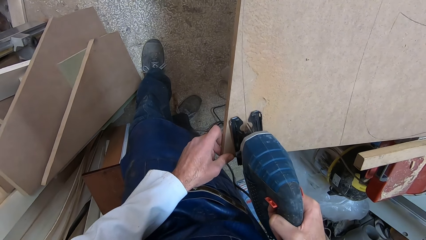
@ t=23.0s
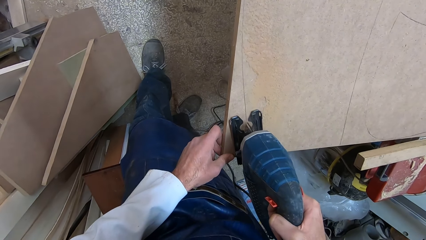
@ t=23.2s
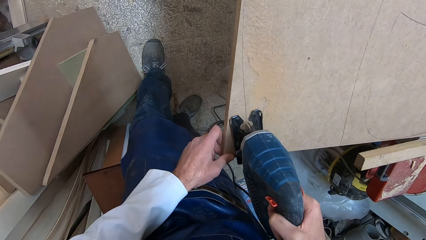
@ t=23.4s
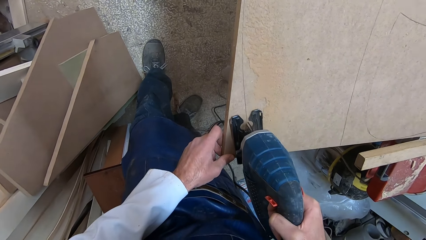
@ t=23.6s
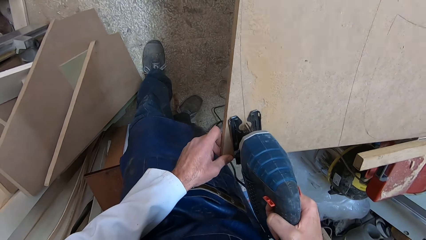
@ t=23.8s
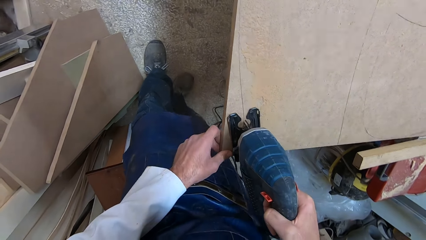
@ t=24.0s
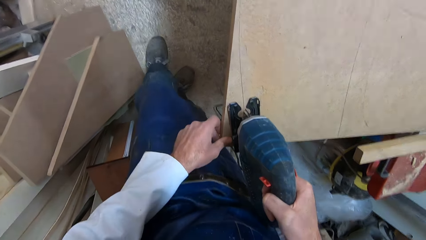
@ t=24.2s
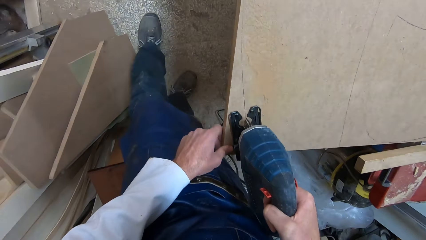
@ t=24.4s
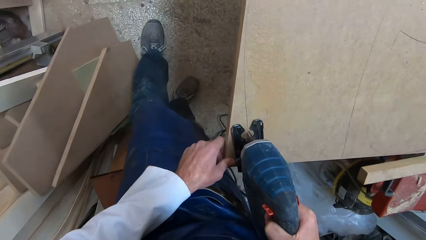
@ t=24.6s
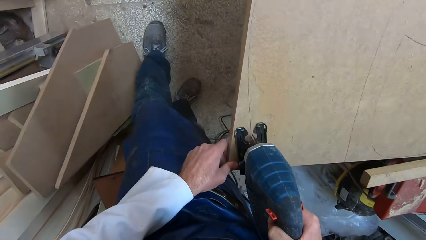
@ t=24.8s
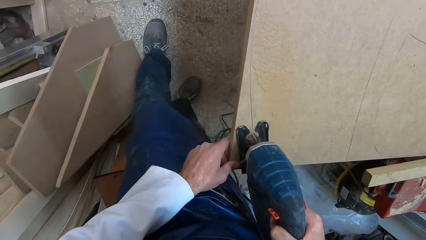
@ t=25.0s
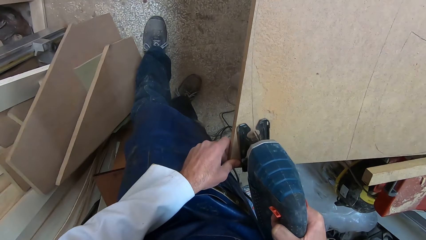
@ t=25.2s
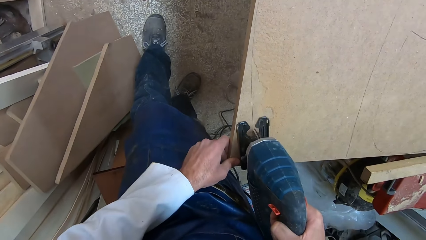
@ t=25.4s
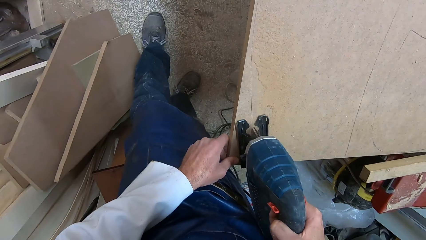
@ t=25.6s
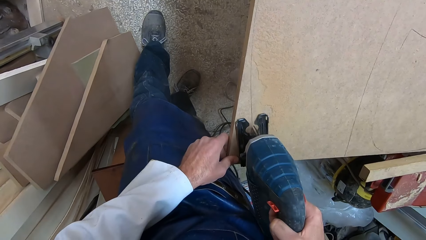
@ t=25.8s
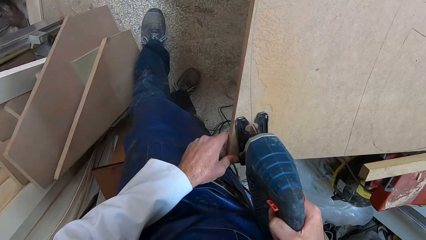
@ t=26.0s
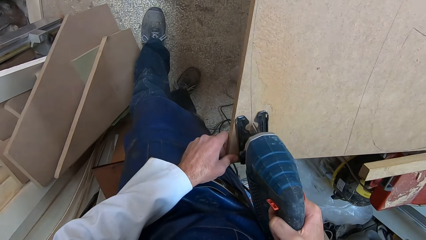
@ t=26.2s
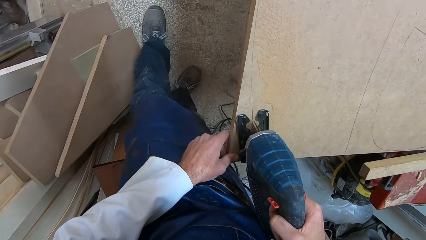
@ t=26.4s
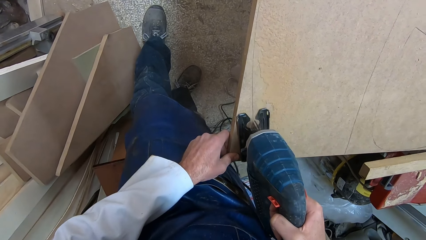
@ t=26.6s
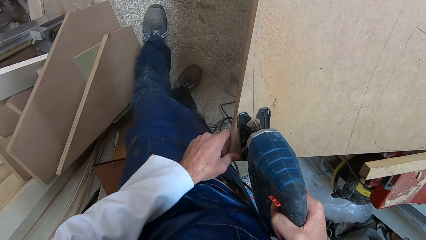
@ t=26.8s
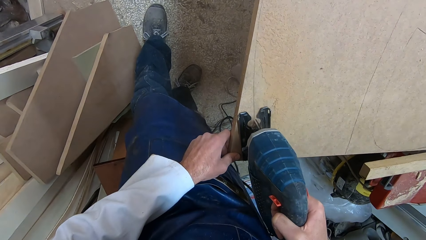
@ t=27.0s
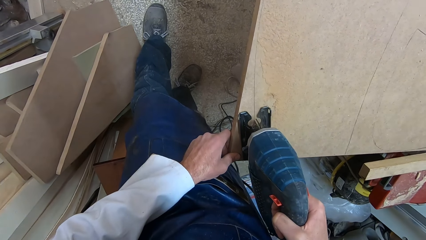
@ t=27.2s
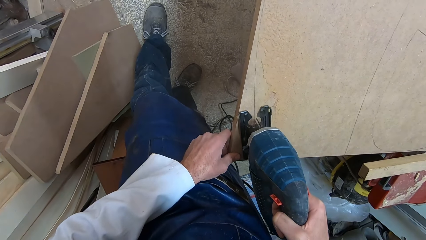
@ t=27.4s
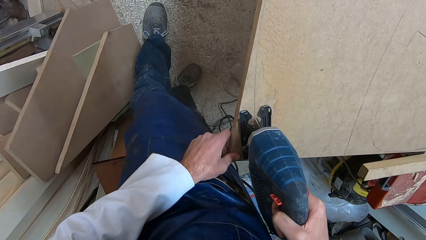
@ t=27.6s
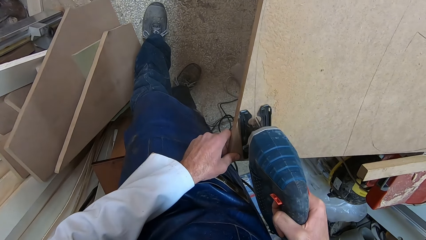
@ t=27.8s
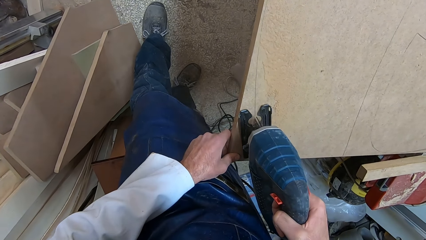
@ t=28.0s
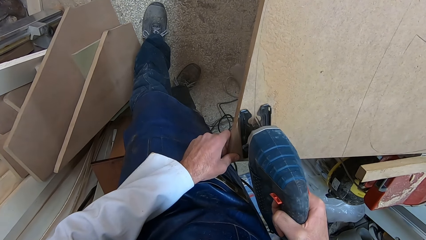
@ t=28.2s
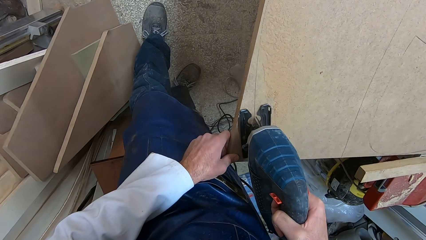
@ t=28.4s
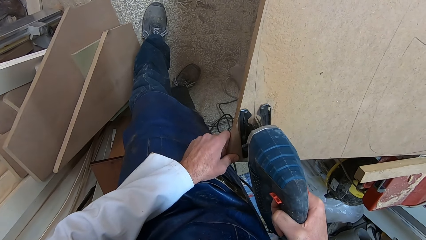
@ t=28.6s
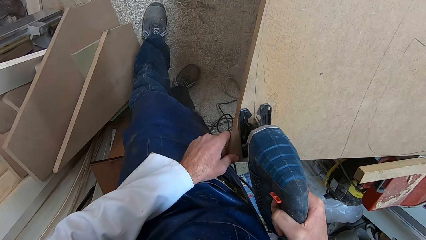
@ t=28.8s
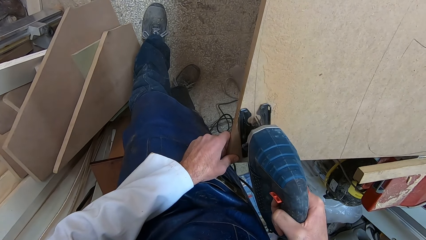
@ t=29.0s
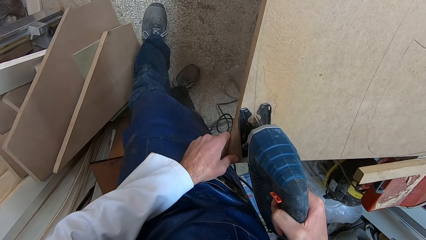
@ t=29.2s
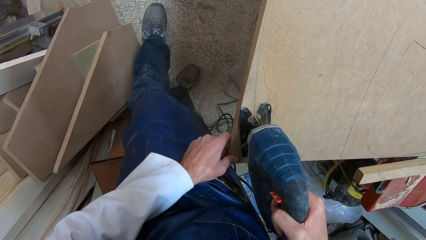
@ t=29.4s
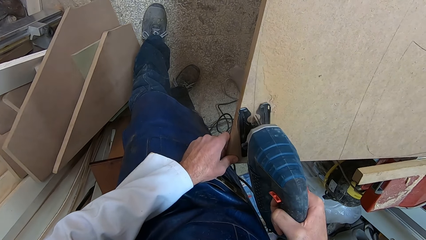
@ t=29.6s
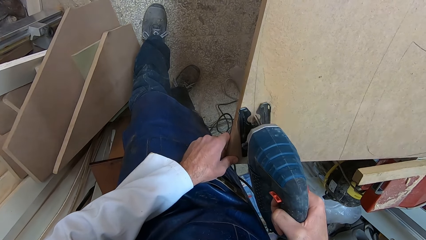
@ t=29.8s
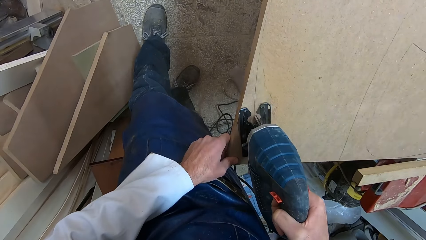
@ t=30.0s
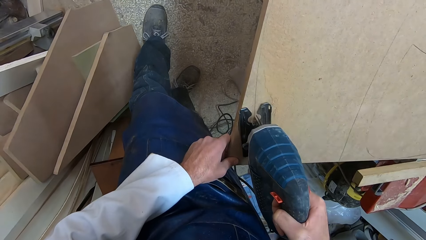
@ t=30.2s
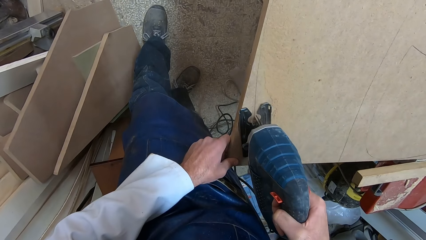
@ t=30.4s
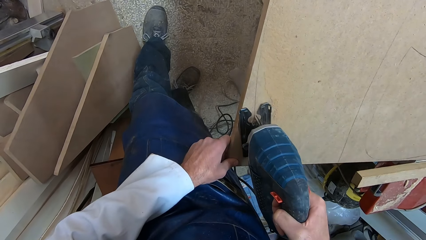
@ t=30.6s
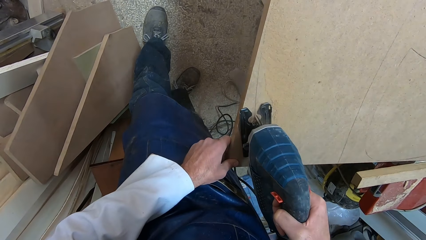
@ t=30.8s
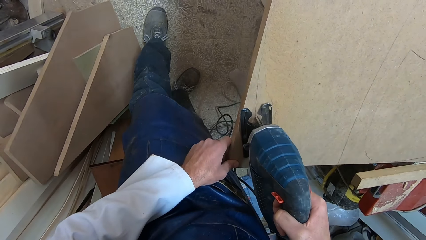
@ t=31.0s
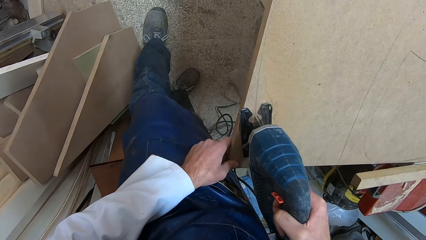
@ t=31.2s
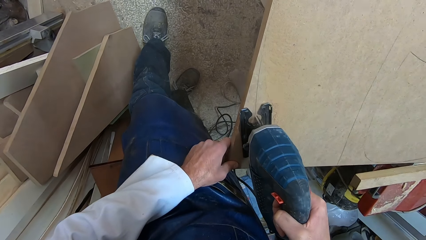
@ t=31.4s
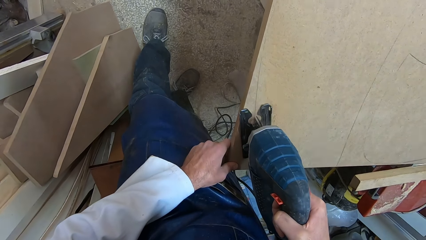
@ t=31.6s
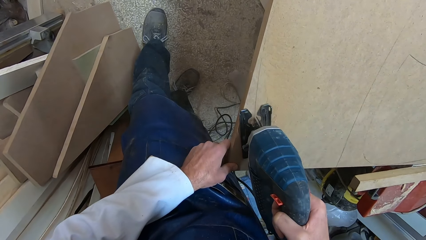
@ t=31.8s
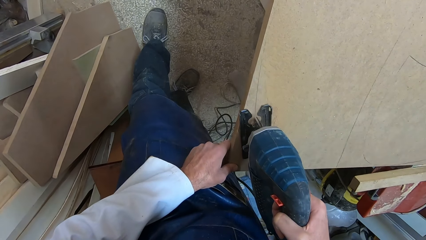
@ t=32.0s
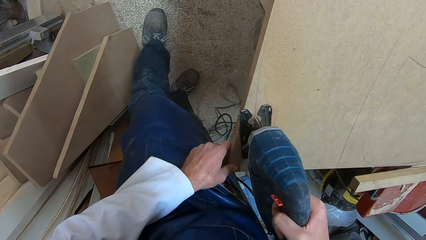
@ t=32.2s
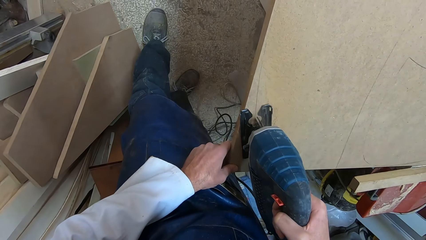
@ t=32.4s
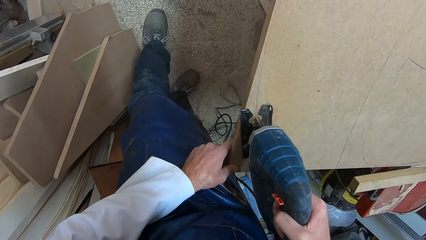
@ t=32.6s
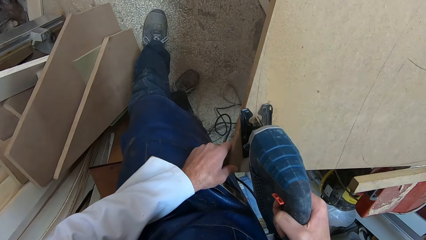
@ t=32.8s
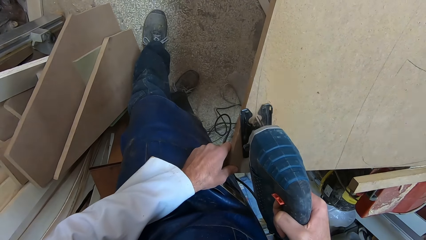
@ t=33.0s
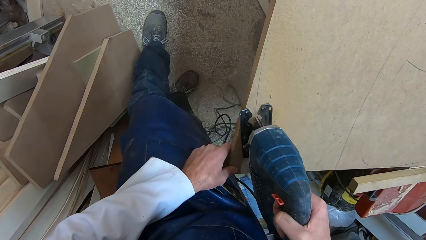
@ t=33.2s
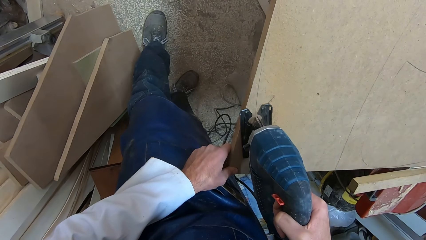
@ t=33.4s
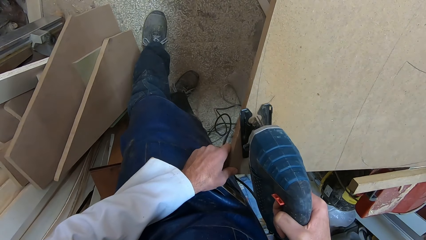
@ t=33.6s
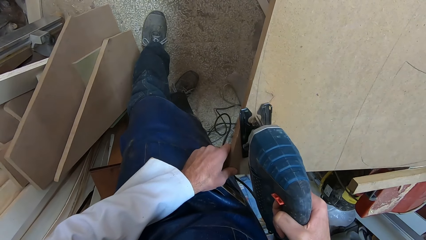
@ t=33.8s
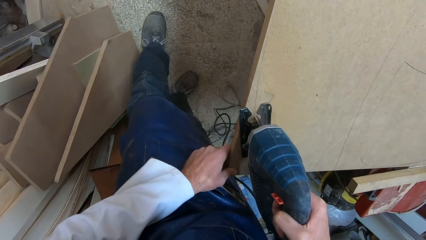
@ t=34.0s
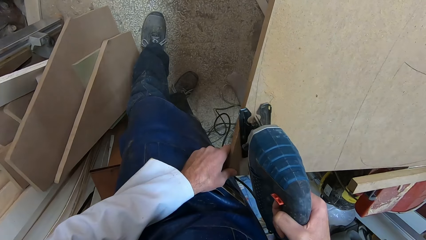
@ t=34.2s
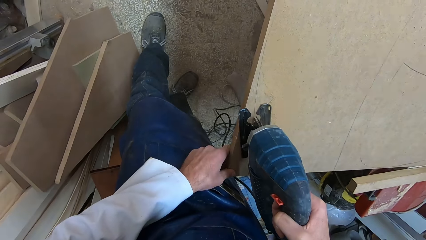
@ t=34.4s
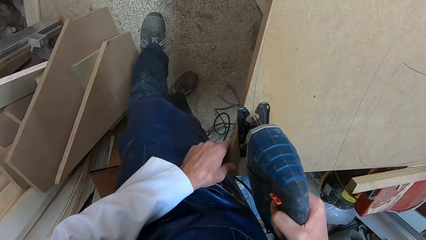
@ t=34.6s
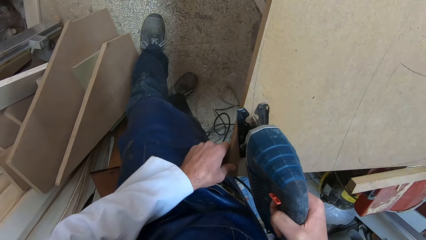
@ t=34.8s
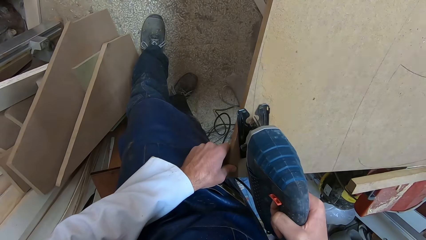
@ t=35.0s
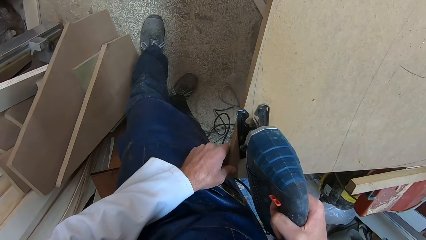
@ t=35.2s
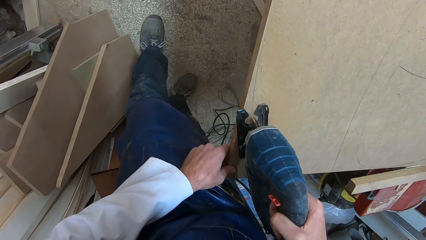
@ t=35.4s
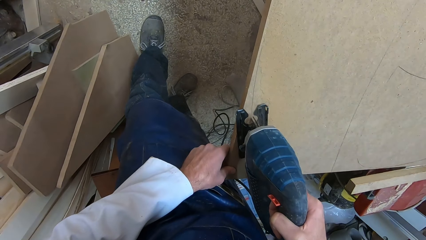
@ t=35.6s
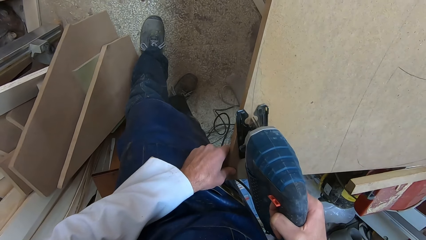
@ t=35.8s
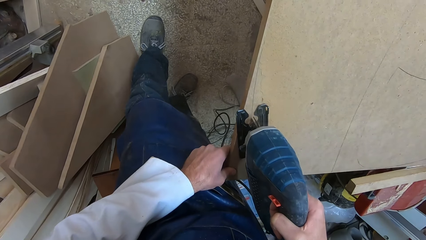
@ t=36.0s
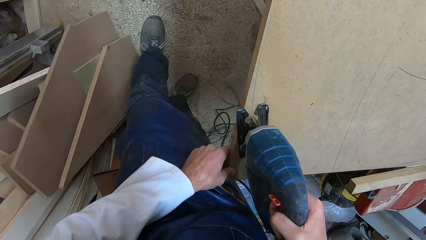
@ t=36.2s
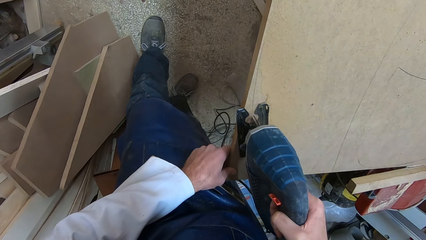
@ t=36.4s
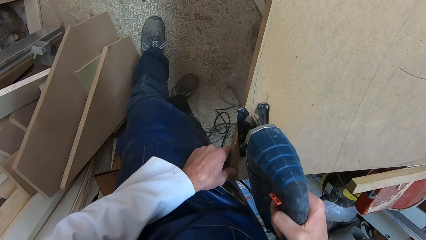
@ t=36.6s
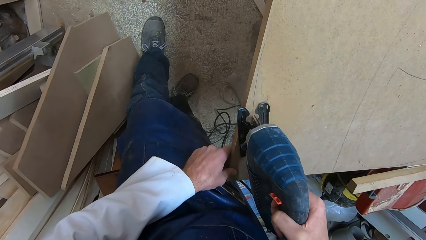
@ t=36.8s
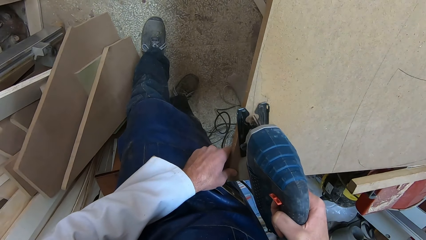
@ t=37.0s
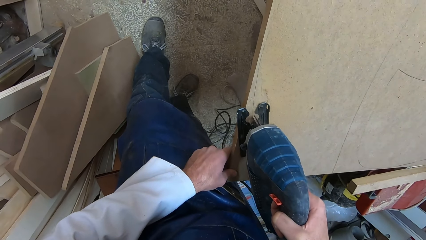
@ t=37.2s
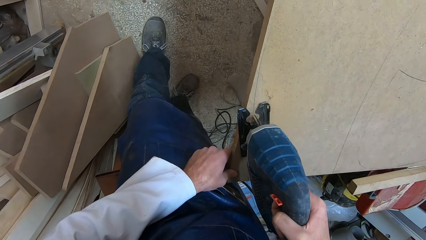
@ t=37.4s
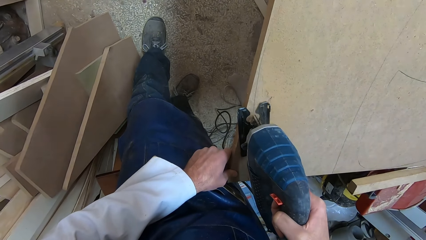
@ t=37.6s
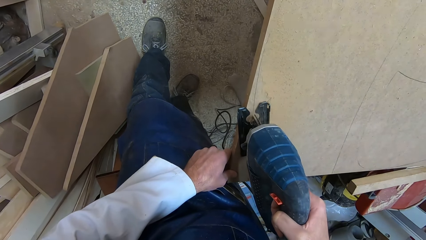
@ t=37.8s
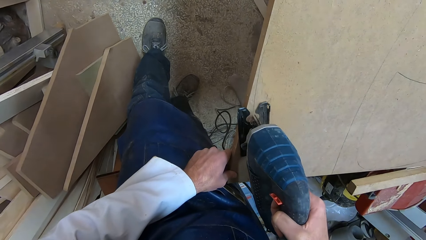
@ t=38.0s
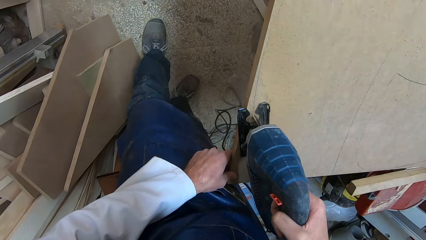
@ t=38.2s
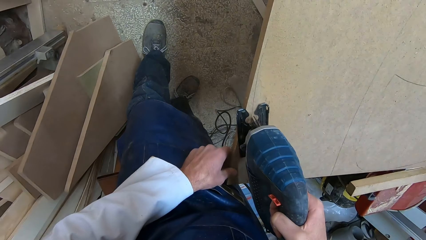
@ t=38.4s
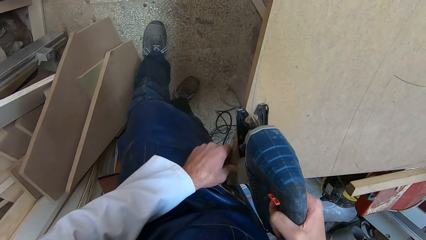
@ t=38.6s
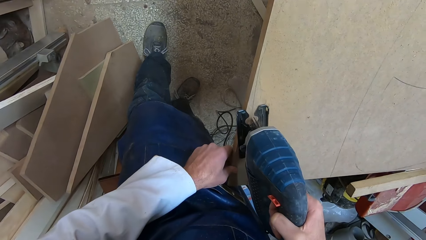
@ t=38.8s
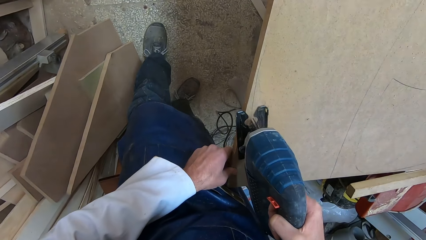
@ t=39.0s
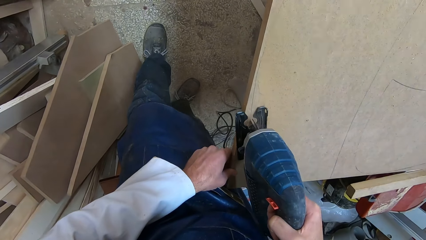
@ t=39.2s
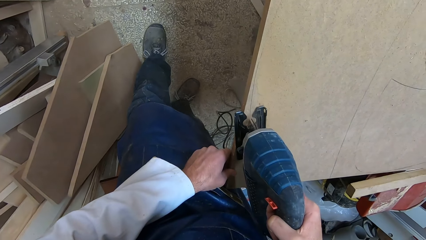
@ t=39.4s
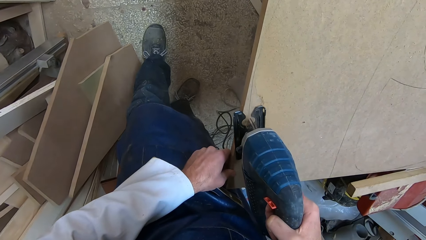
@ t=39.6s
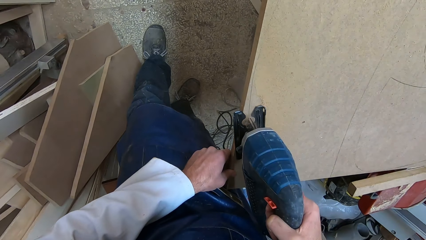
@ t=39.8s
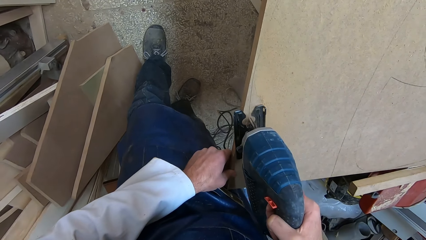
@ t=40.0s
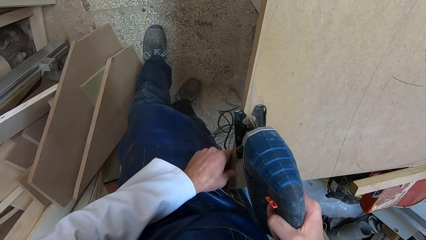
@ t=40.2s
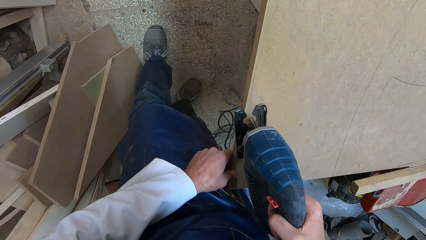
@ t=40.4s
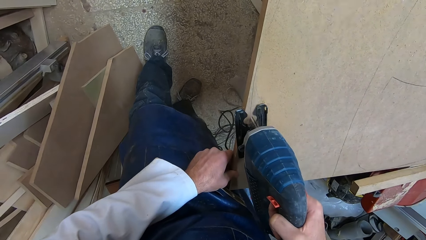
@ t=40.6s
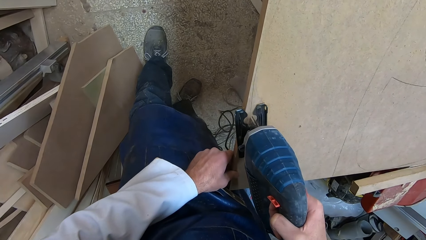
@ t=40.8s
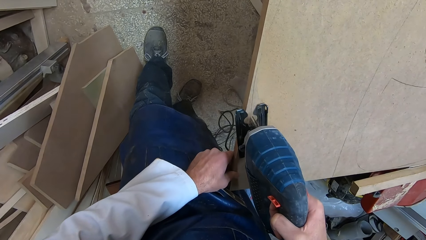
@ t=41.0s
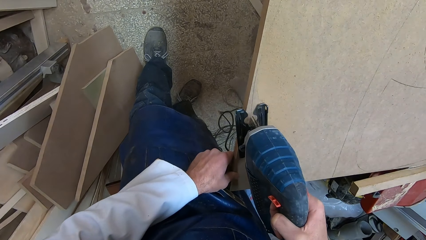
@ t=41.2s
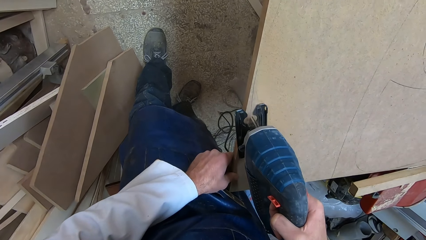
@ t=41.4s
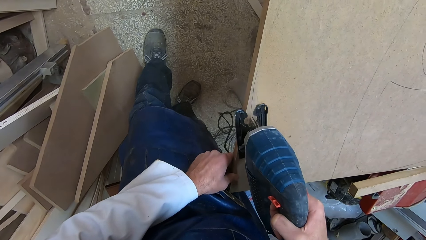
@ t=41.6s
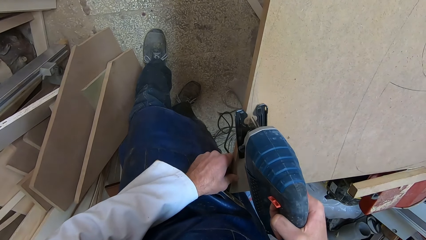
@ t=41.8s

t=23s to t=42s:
The camera wearer makes a step forward along the wood board. He slightly moves his left hand forward over the wood. He moves his left hand slightly.
